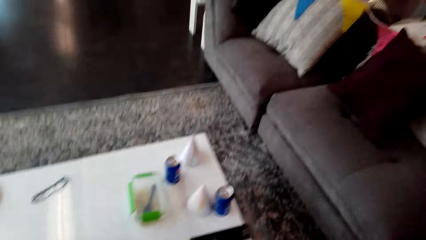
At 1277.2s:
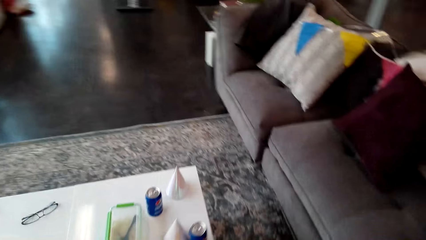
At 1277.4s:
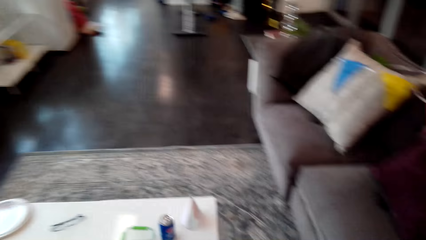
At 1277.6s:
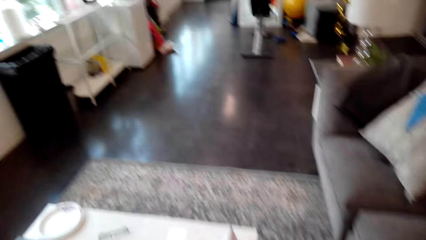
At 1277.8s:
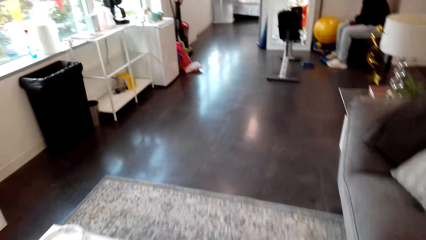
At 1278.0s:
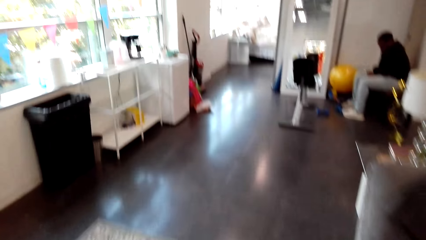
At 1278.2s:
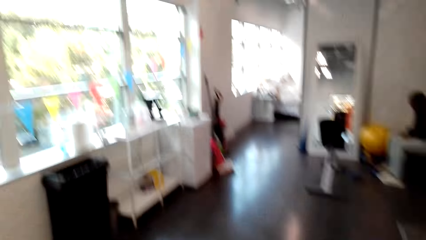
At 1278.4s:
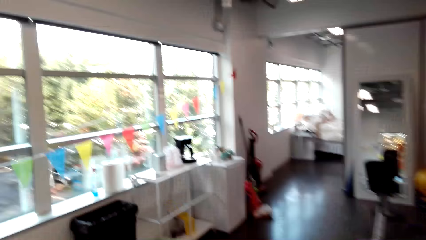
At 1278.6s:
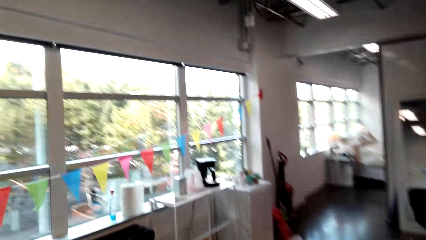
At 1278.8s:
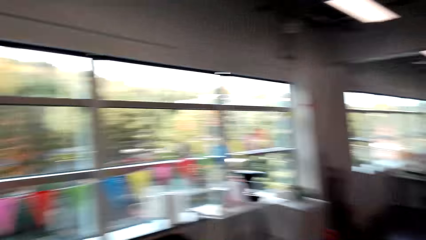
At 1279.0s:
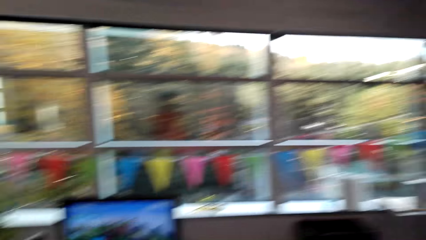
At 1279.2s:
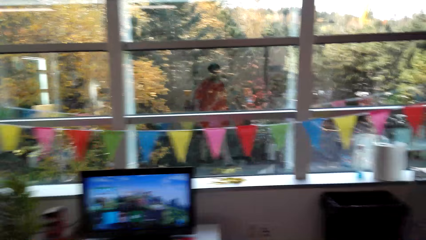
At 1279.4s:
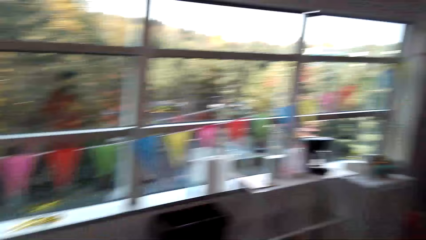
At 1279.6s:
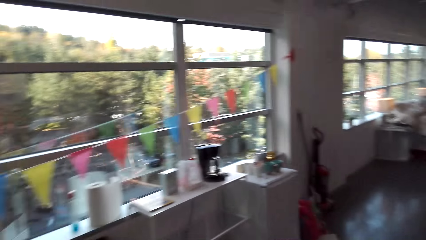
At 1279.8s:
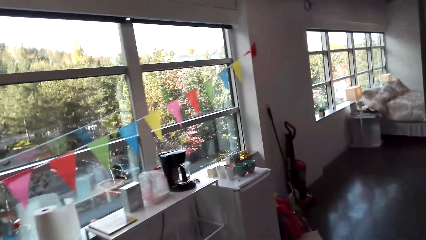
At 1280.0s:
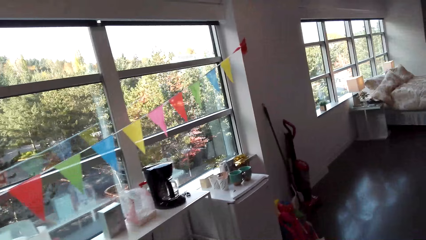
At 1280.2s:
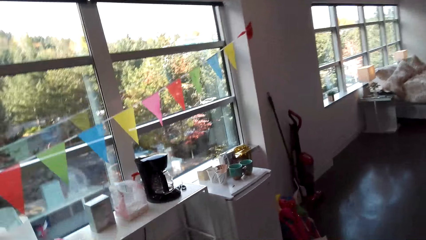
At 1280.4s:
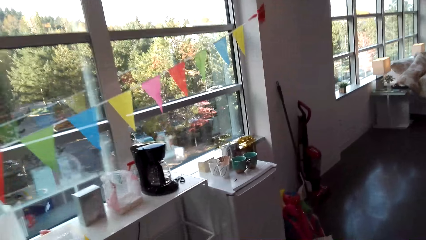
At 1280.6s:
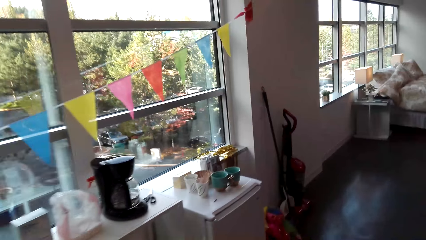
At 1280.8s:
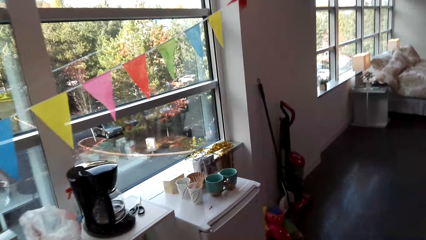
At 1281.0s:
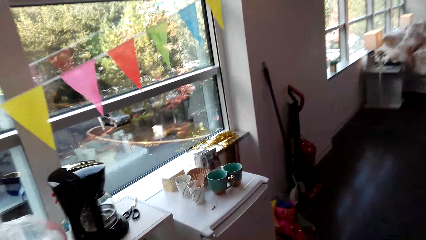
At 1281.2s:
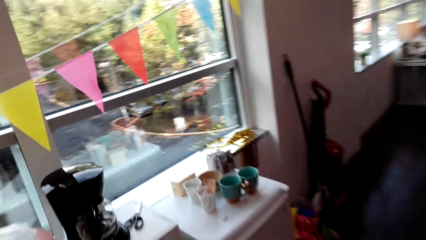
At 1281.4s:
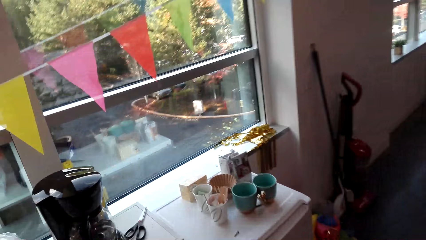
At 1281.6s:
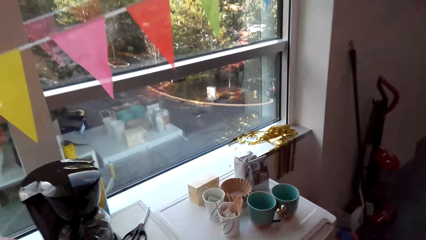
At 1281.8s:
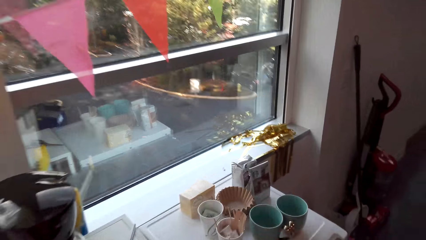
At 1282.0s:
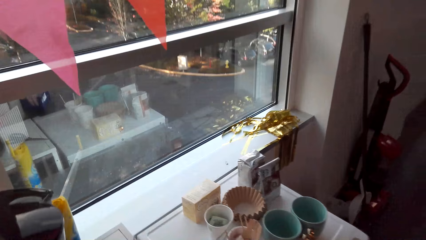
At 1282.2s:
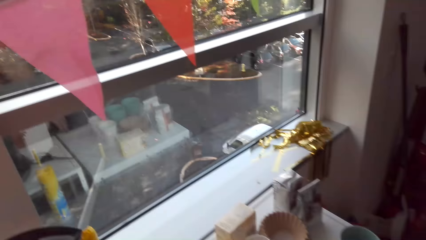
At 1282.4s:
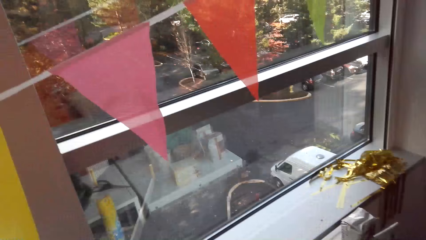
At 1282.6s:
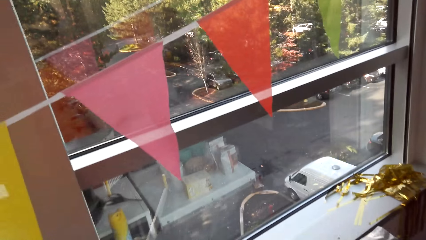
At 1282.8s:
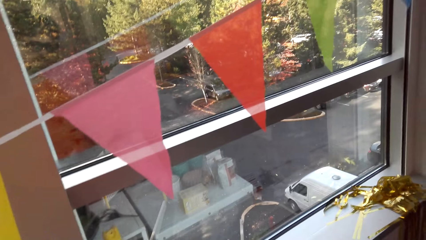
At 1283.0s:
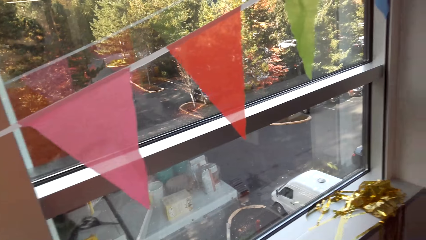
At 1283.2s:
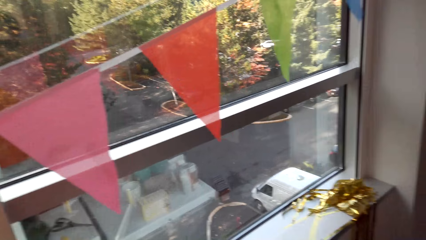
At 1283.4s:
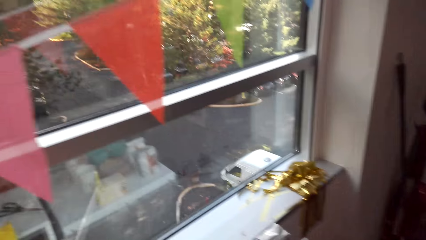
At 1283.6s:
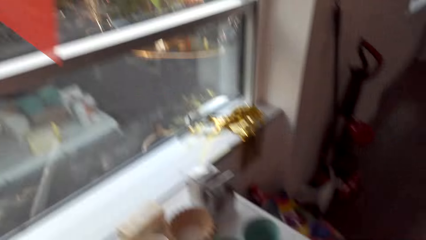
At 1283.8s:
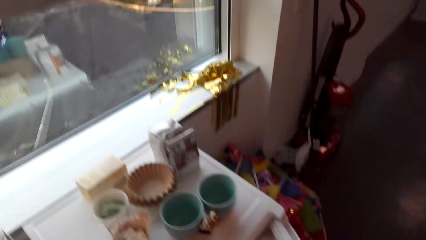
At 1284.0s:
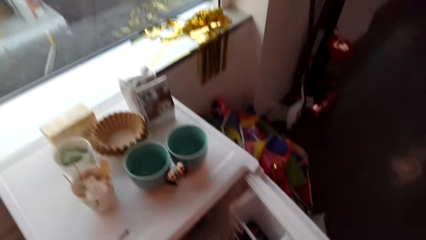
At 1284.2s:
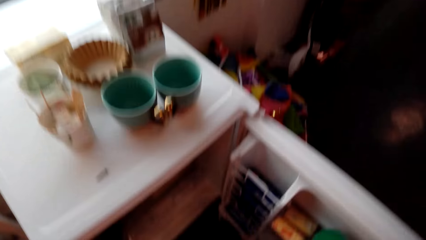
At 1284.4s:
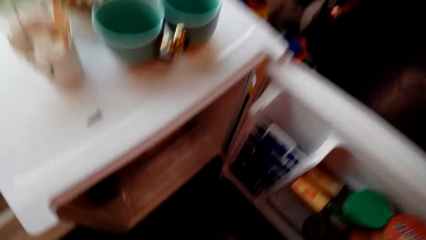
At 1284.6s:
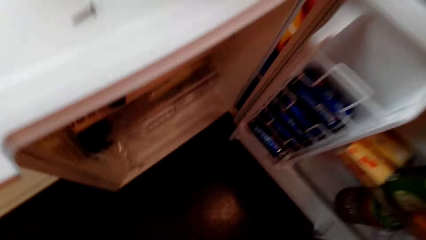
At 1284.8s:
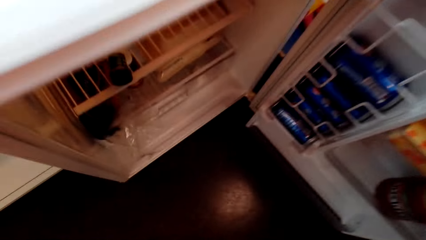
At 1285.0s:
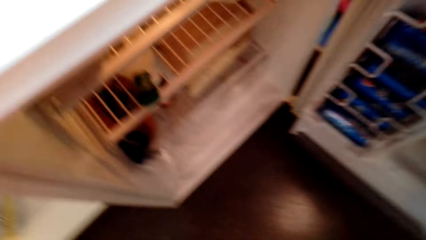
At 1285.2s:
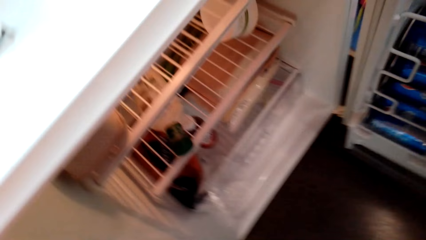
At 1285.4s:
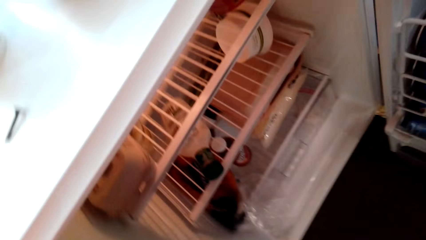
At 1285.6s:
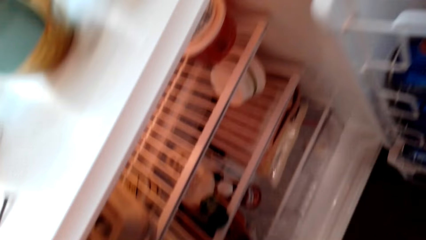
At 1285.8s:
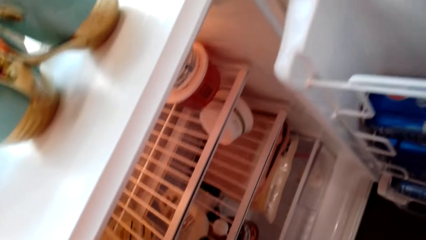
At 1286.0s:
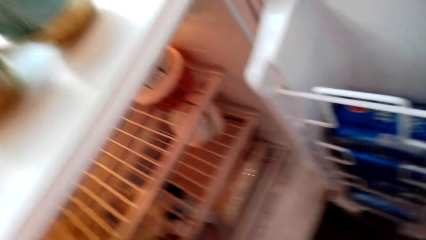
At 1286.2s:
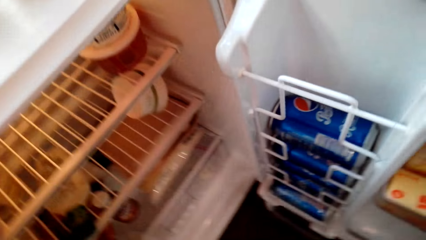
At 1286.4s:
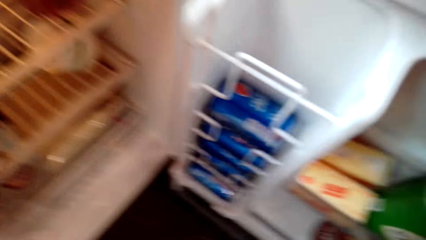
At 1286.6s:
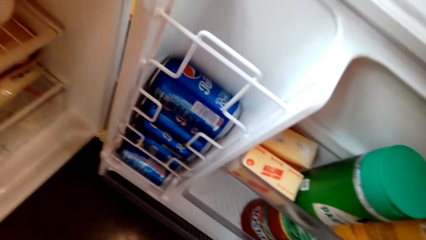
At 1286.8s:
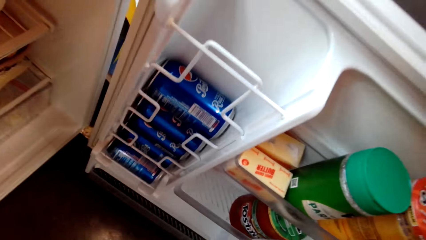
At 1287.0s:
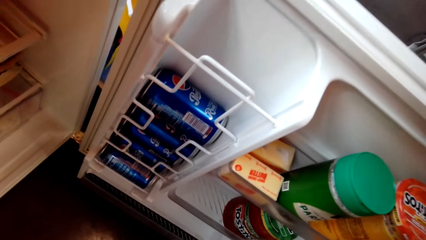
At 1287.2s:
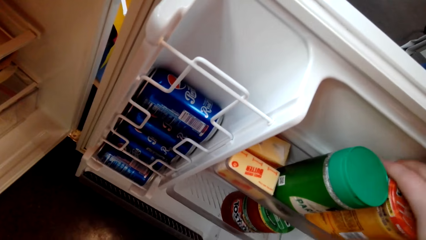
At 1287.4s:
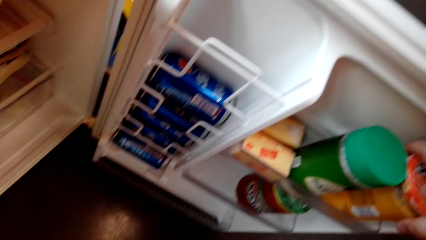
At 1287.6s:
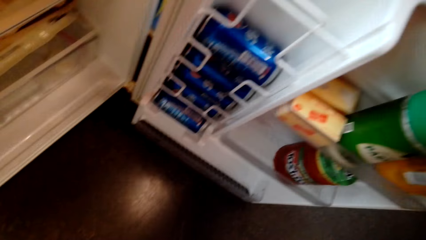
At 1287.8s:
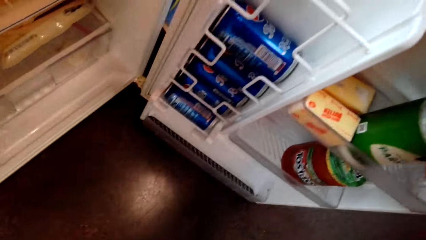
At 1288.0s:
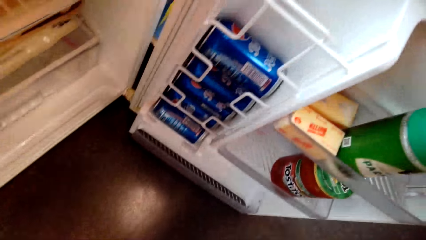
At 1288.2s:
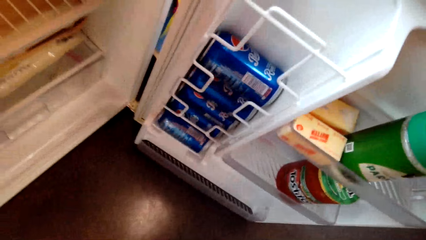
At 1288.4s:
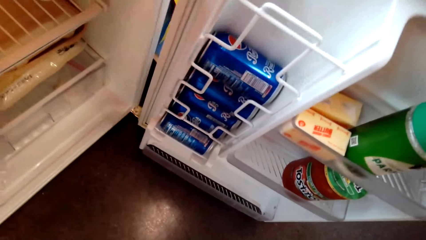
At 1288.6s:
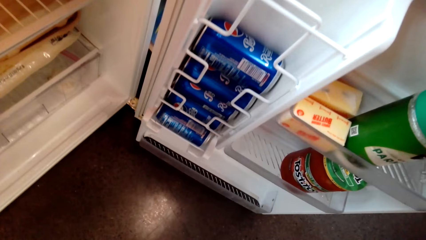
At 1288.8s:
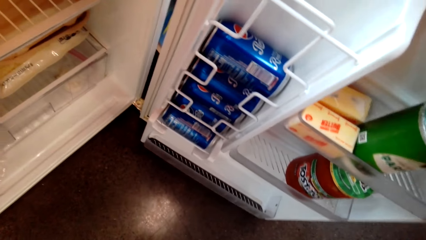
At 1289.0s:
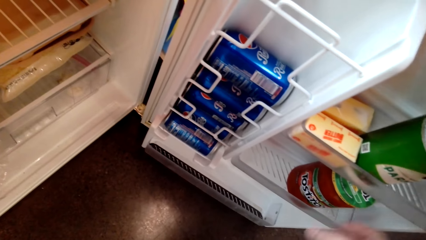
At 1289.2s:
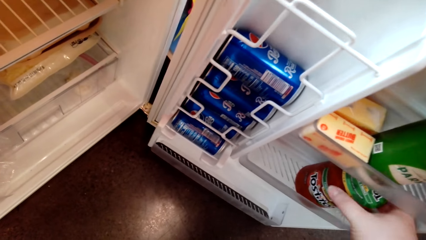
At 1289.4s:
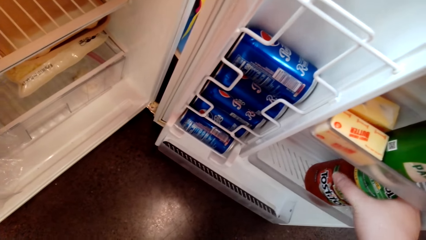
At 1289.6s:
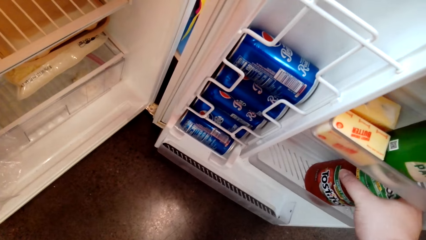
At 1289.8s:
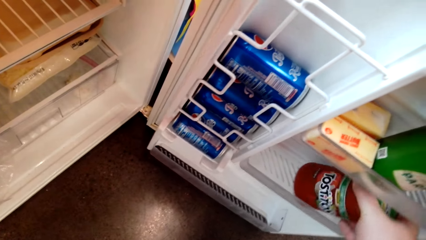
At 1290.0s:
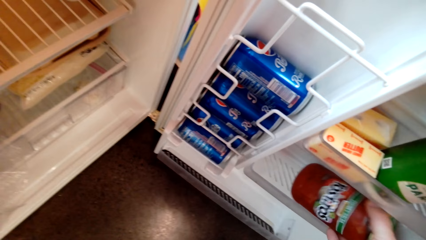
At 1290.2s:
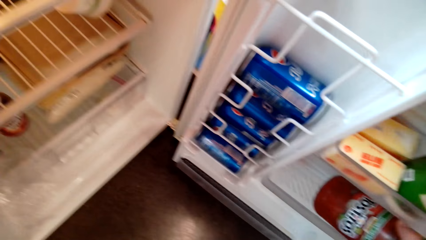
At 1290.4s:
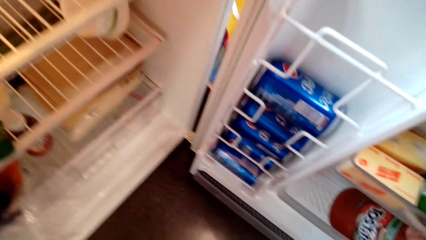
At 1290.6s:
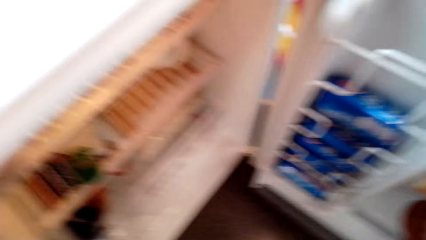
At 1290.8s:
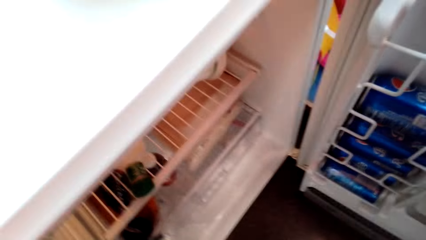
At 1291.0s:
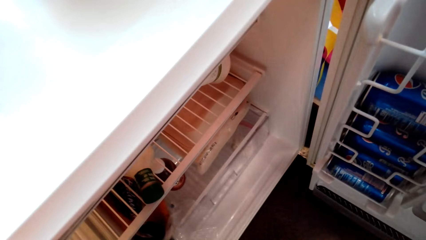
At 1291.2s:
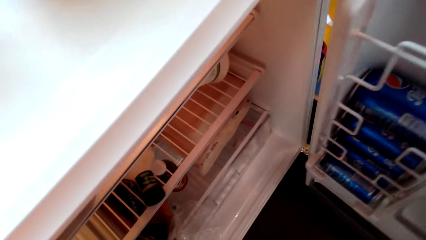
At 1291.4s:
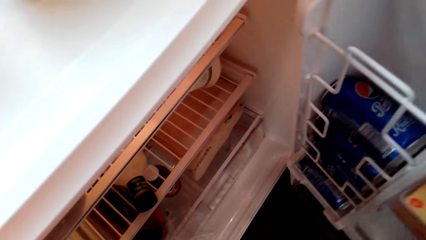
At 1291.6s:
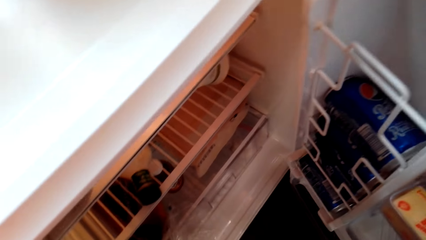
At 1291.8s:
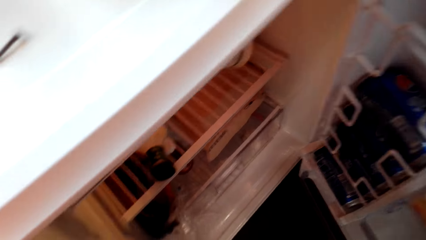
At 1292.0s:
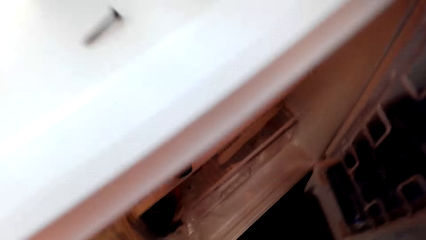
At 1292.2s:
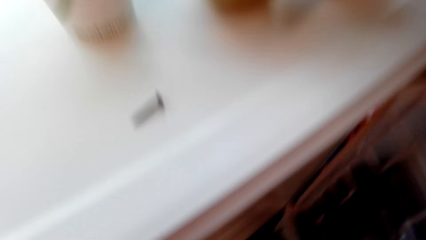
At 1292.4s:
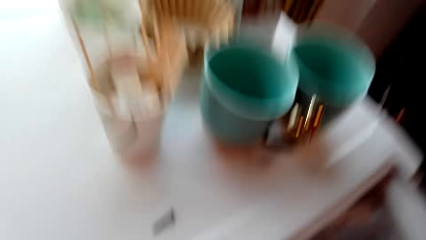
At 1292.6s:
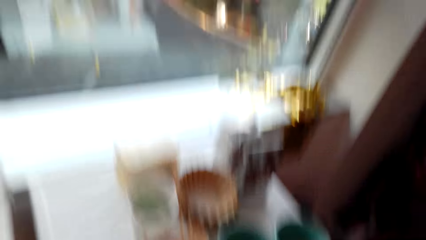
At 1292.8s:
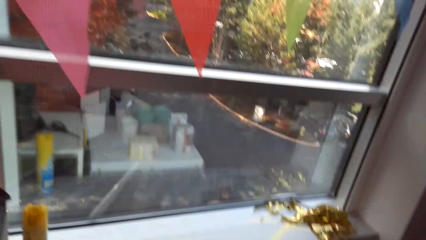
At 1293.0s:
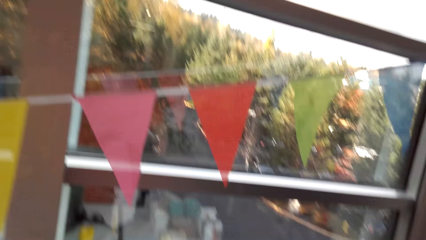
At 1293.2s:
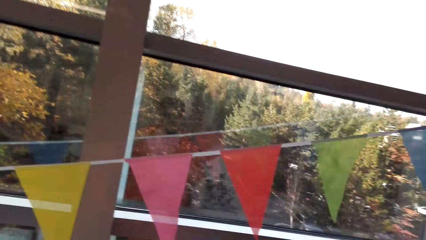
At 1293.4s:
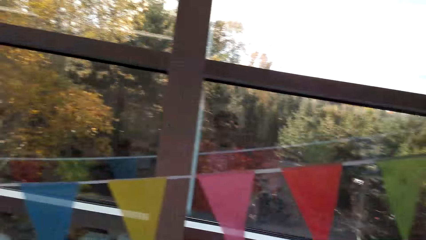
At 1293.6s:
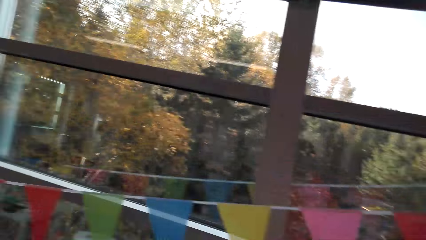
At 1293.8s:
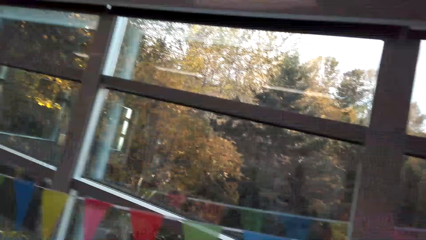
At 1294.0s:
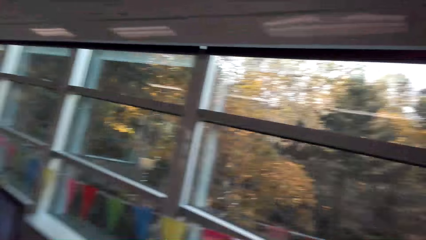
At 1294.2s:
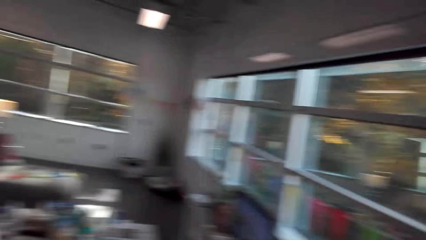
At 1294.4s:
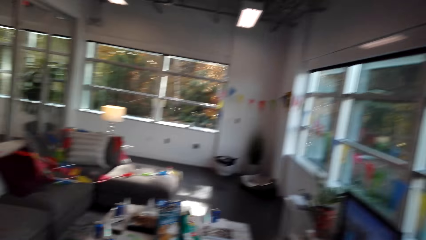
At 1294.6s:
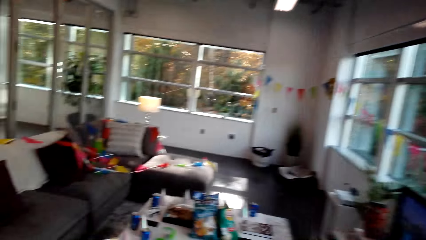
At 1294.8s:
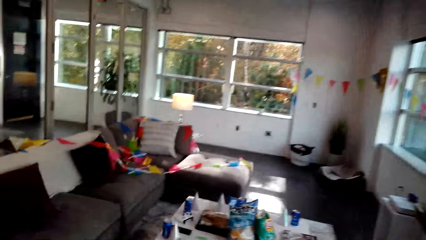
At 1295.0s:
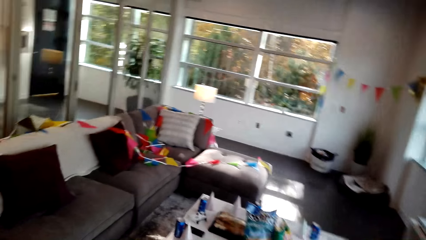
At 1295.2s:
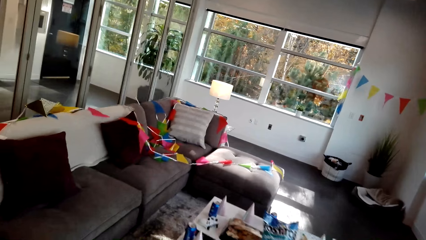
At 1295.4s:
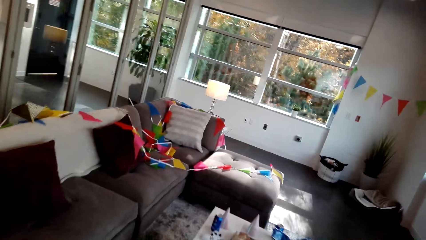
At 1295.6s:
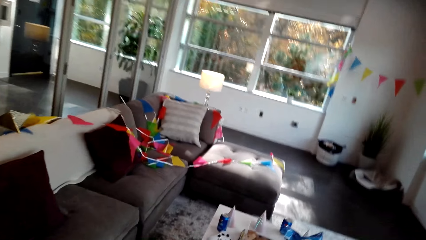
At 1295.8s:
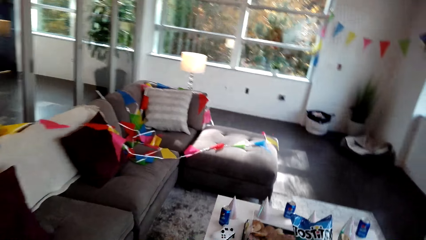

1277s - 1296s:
The camera wearer walks around the house. They look outside the window. They open the fridge. They check in the fridge. They take the Tostitos can. They close the fridge. They walk around the house.
